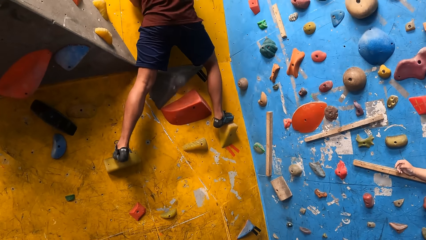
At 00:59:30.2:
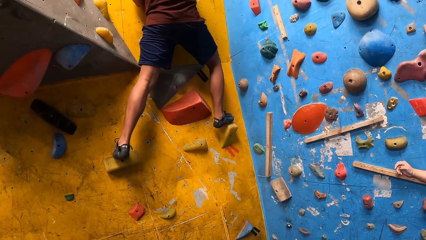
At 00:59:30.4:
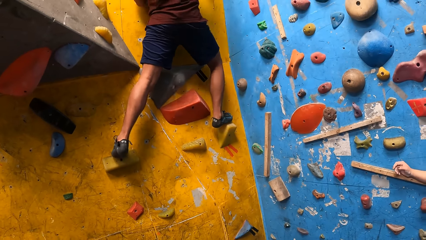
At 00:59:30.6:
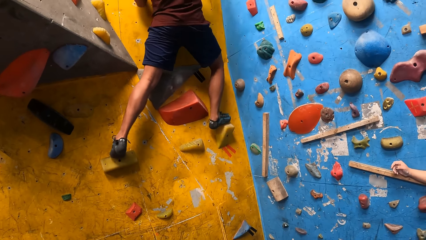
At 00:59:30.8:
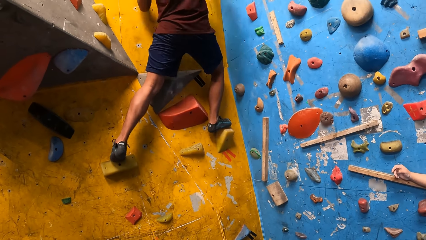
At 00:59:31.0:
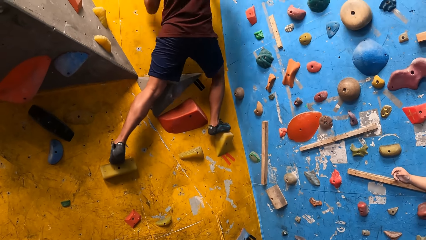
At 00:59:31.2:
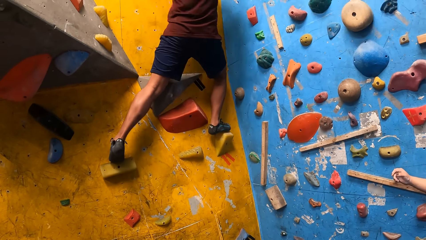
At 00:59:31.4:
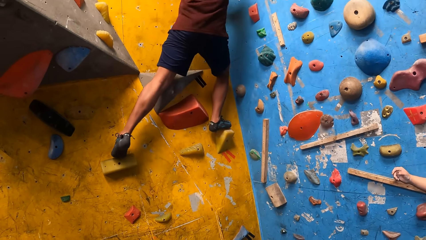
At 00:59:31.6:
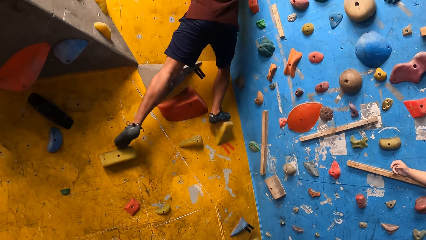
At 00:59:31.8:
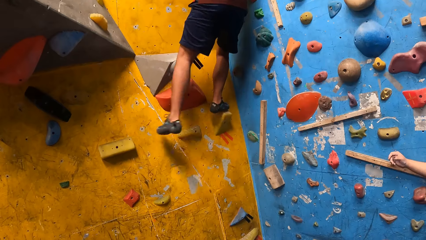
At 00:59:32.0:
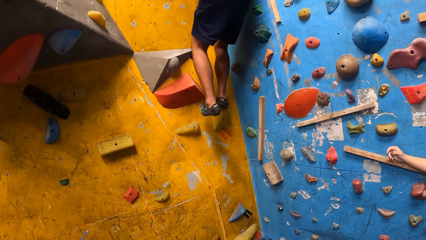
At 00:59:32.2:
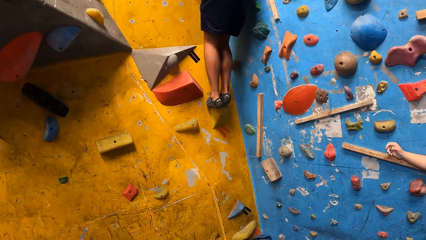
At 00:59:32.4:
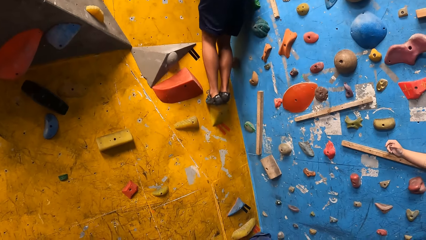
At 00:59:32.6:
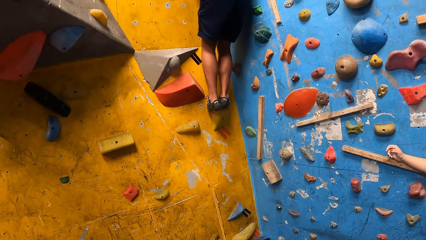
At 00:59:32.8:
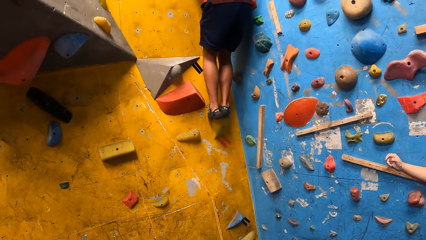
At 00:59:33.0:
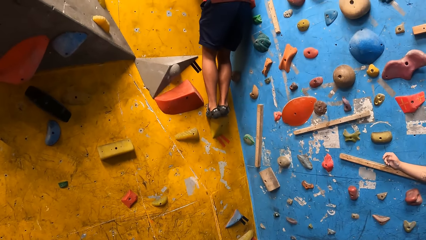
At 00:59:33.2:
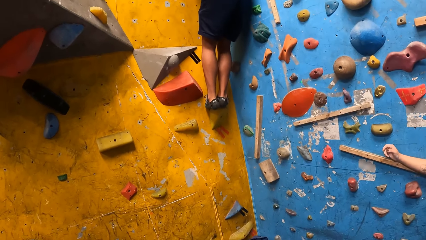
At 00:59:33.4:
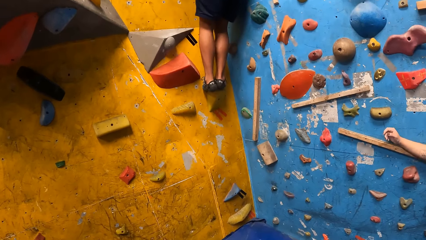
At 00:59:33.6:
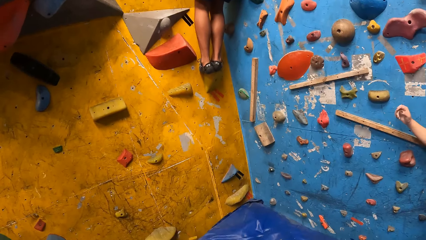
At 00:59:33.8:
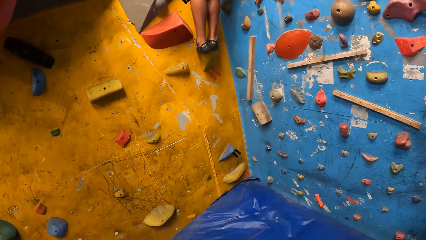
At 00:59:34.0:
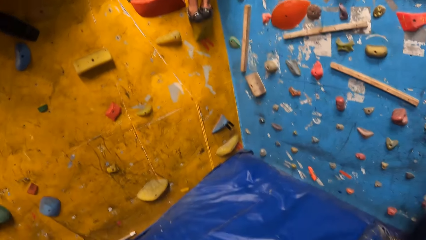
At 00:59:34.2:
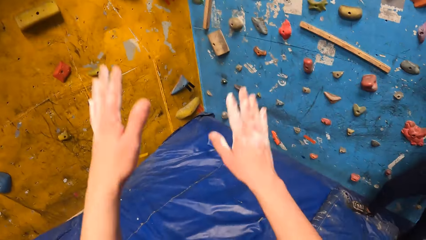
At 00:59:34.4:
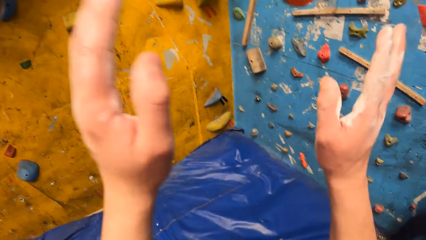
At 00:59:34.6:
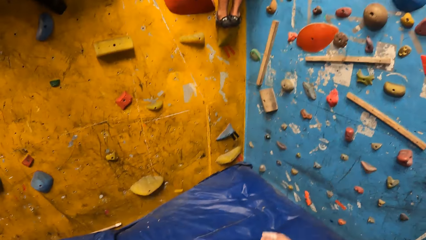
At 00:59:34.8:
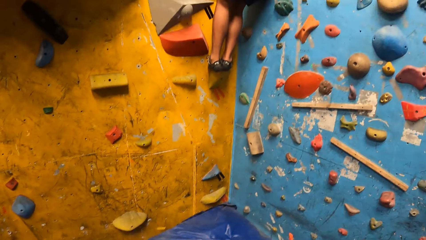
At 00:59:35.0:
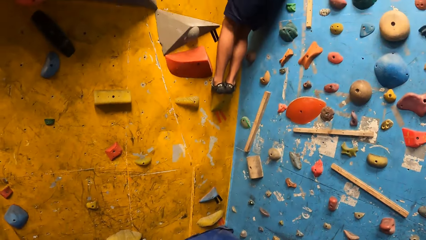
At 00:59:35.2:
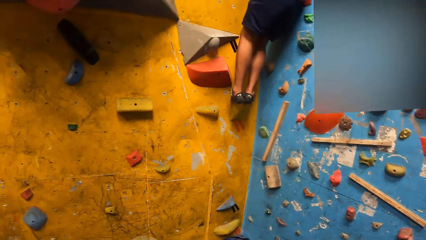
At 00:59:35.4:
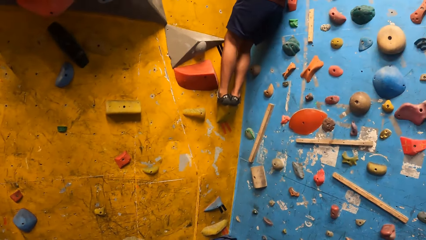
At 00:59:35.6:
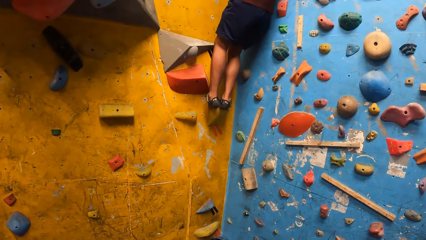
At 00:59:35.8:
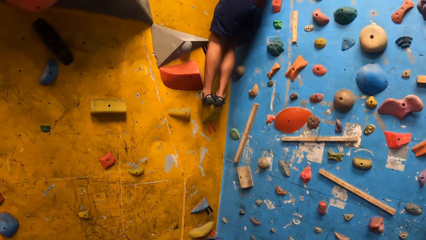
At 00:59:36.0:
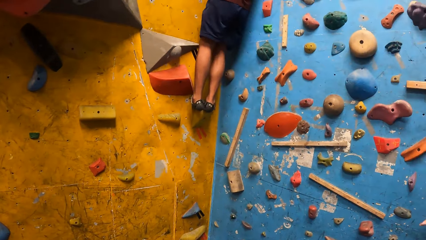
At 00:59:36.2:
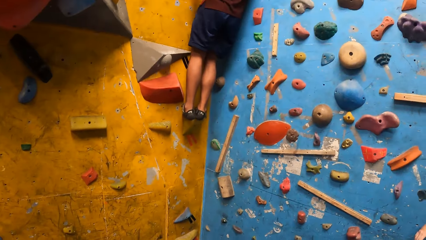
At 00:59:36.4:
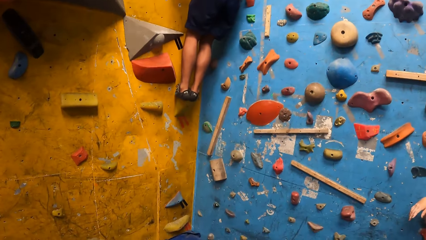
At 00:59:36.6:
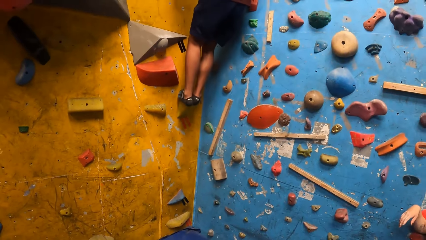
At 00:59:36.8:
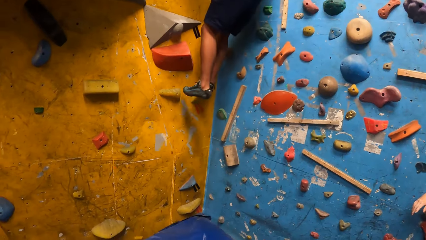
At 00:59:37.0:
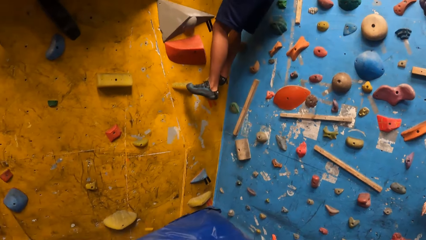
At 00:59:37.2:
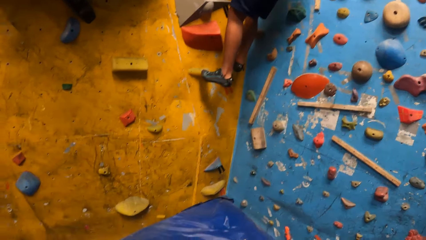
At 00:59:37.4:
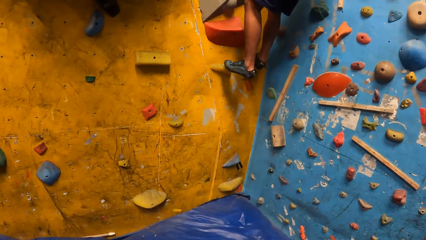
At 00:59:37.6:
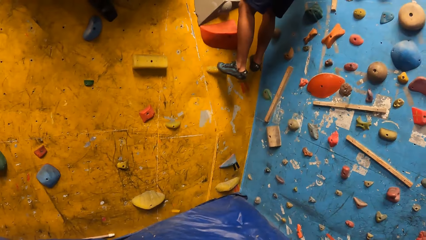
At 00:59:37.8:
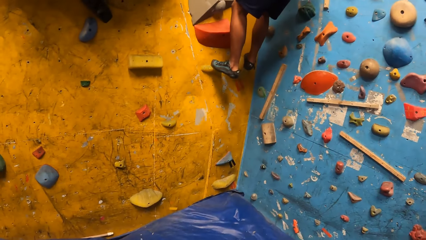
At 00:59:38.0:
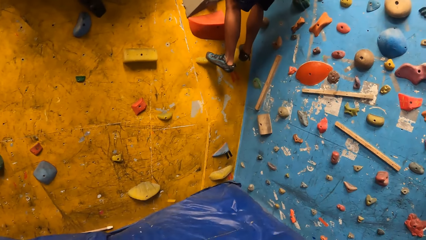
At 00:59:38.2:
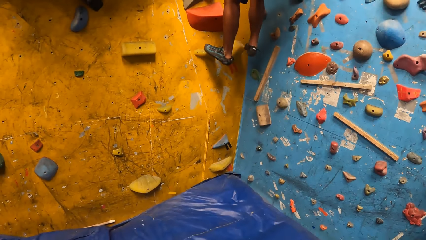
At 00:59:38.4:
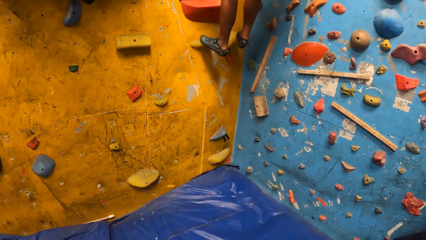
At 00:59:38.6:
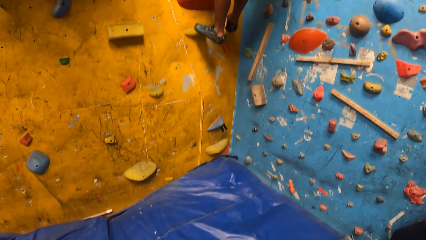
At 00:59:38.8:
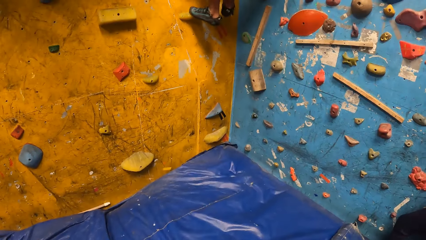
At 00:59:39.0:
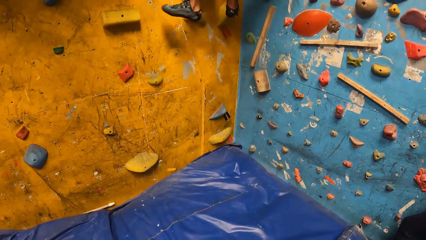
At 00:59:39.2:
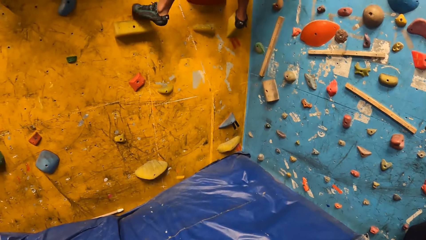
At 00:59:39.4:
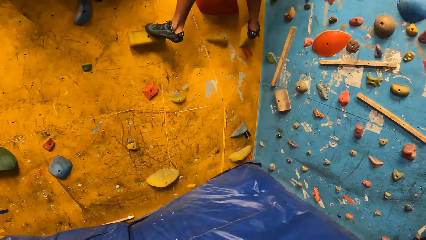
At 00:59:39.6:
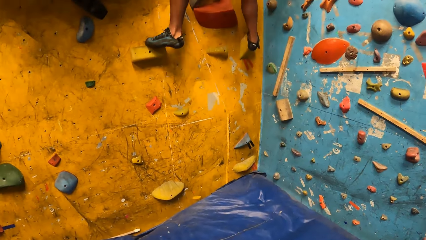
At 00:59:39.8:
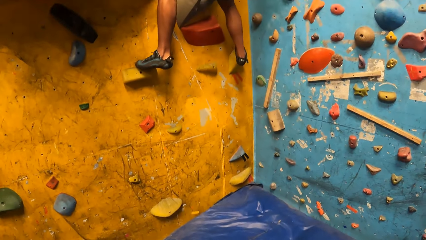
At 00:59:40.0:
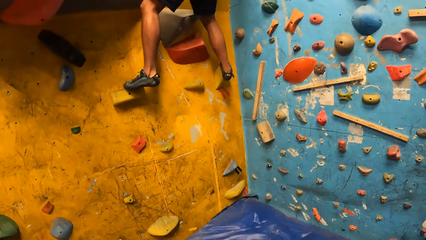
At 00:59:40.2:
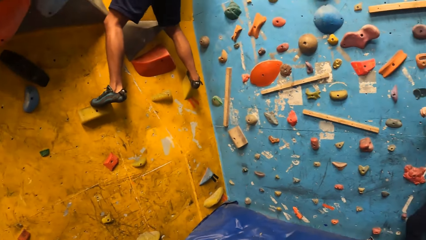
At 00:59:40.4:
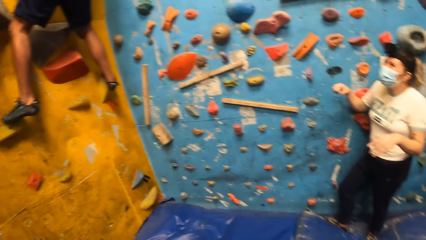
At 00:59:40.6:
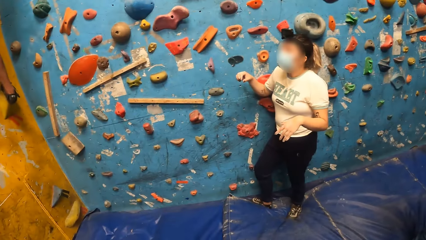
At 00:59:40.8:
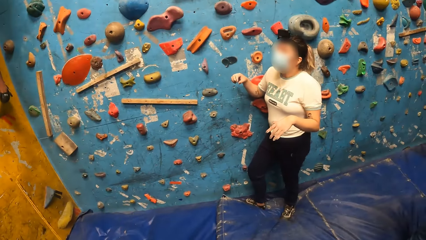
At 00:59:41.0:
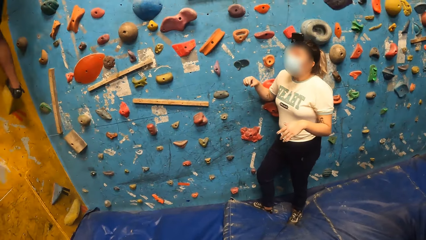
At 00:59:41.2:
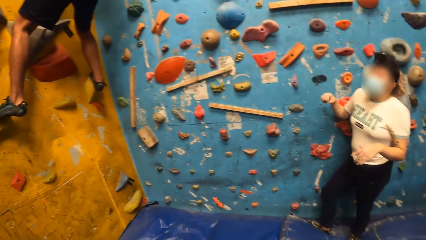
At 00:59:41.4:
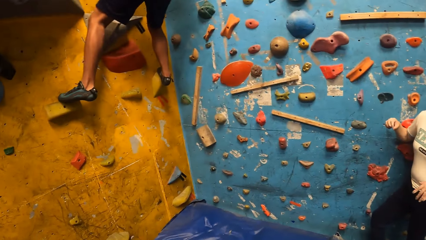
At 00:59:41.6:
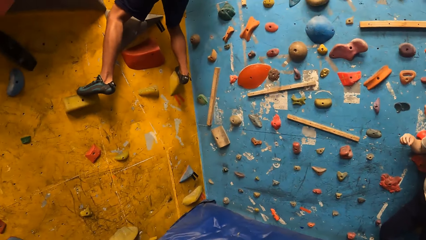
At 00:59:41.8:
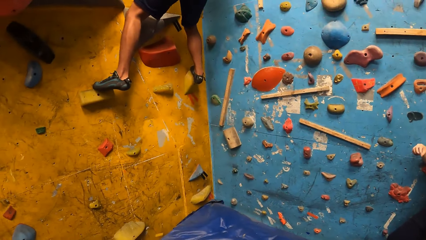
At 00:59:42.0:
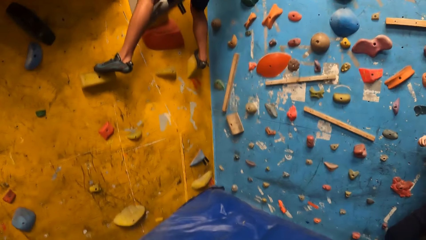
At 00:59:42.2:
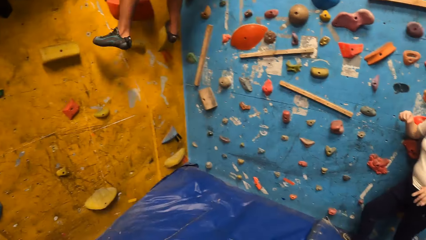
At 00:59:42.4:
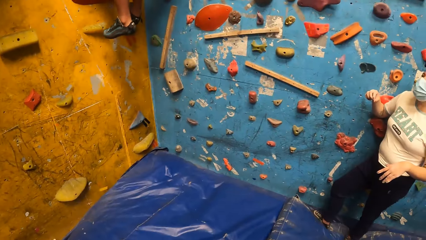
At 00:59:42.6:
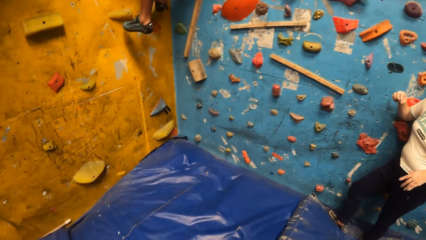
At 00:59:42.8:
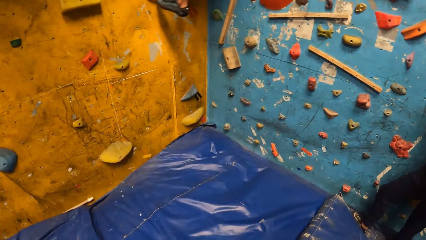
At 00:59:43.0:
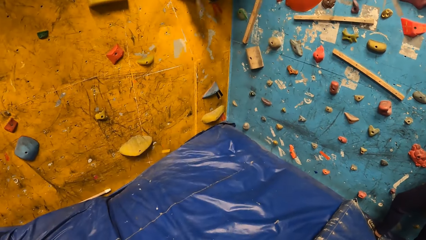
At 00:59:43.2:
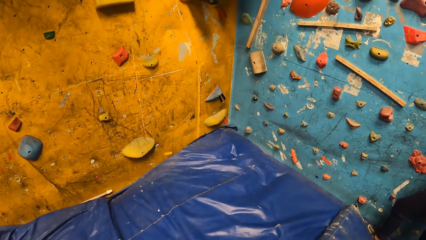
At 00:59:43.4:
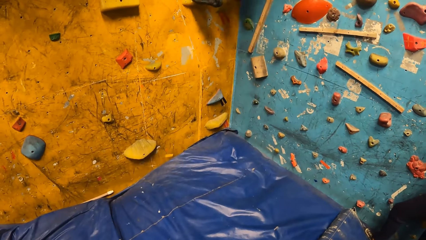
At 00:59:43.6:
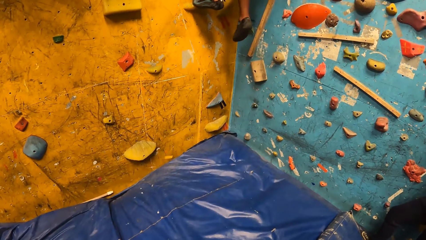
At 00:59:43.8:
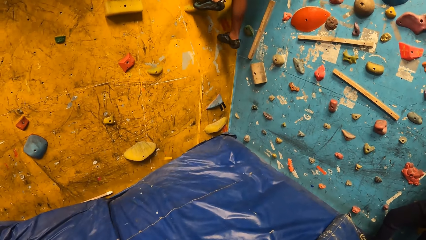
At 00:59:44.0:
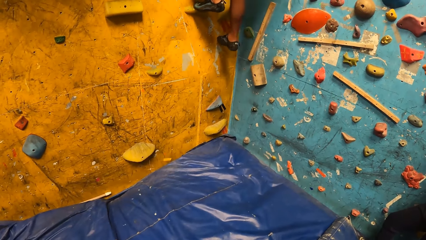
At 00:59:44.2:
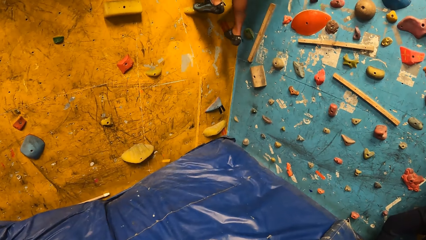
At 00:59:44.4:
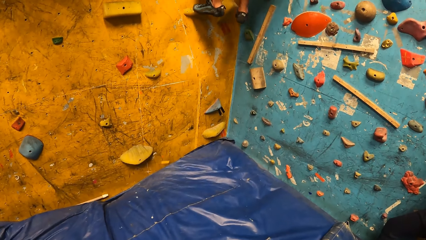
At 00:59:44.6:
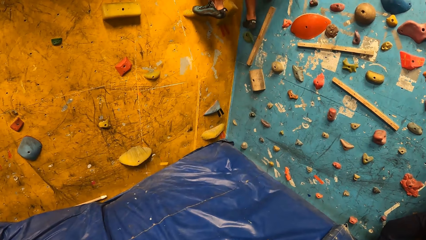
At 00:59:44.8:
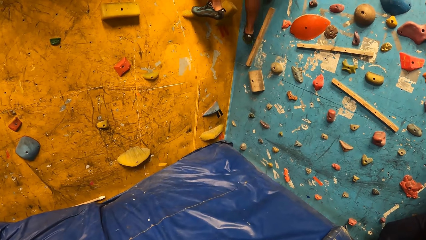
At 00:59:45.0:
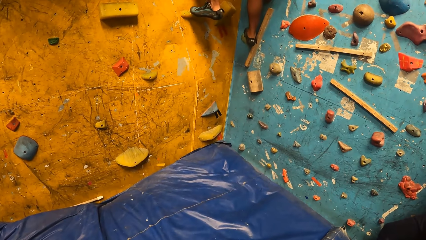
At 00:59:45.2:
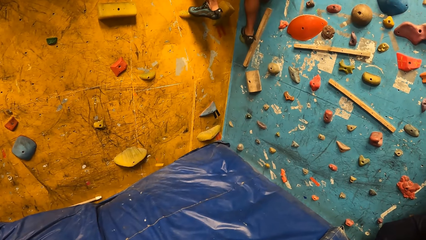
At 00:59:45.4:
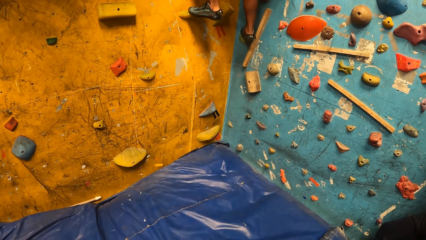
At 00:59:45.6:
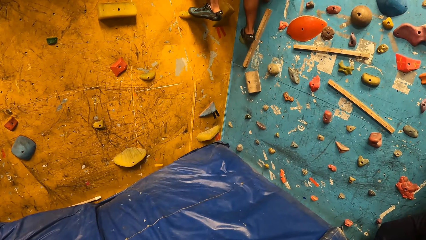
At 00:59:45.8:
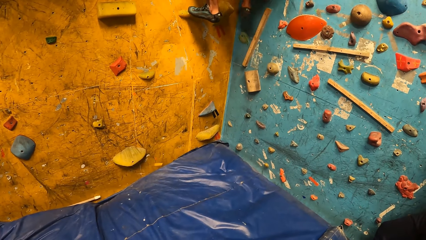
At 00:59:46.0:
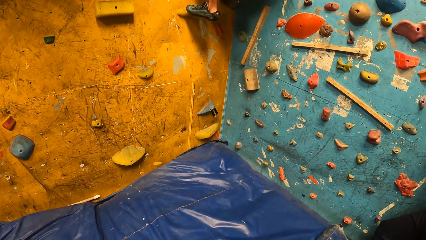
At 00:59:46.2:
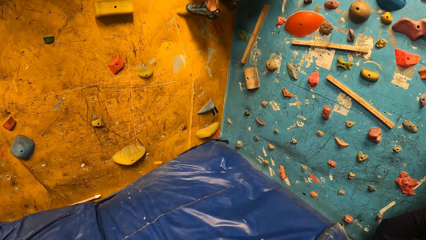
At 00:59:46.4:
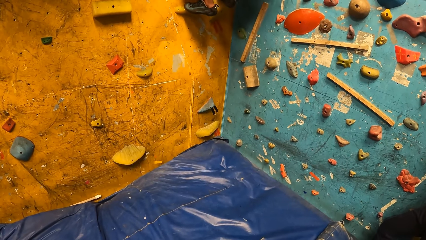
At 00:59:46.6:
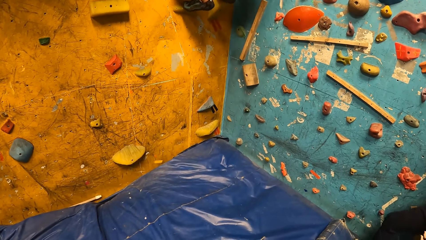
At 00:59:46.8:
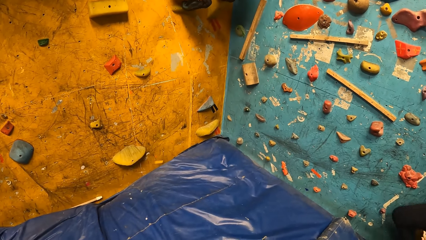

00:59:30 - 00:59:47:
The camera wearer moves hands. A man climbs the wall. A lady stares at the man.
